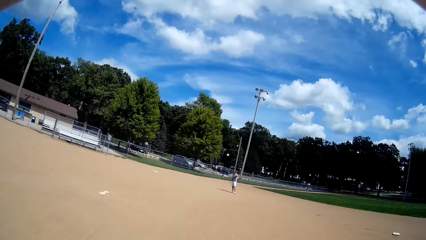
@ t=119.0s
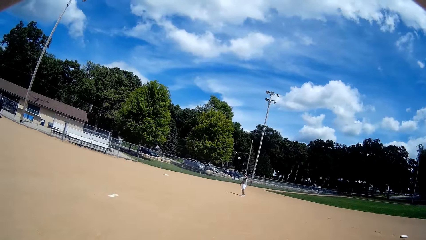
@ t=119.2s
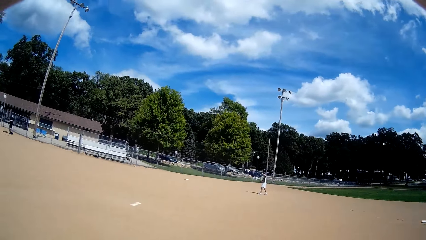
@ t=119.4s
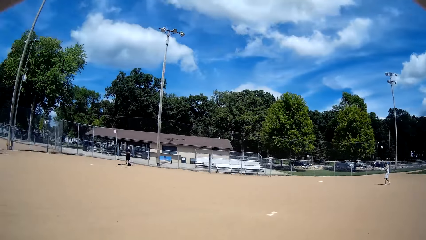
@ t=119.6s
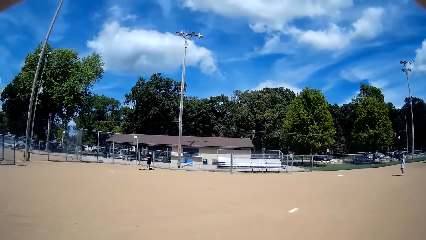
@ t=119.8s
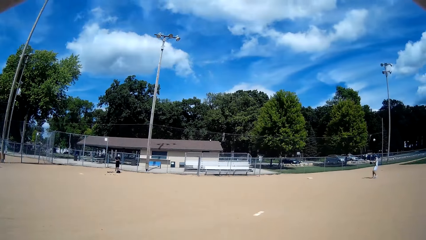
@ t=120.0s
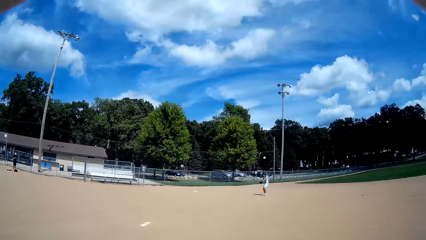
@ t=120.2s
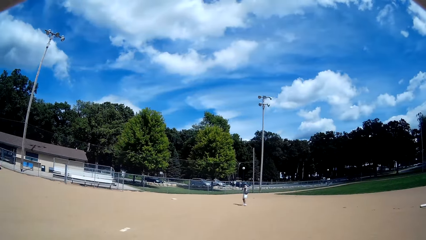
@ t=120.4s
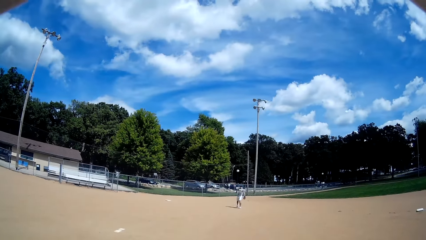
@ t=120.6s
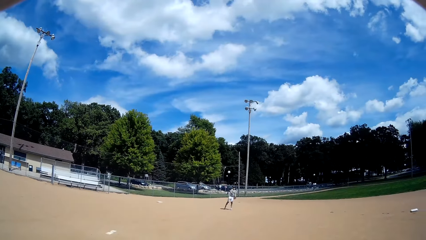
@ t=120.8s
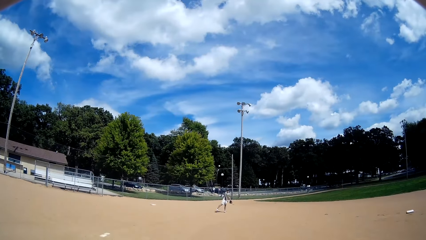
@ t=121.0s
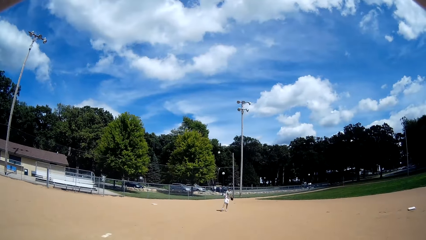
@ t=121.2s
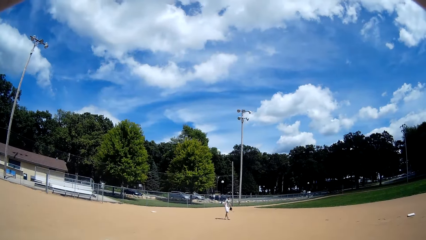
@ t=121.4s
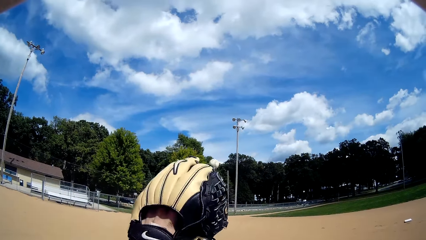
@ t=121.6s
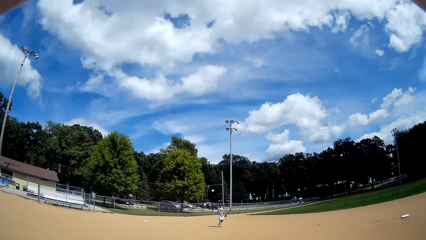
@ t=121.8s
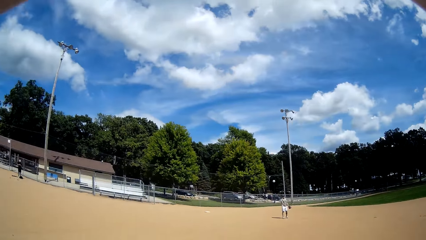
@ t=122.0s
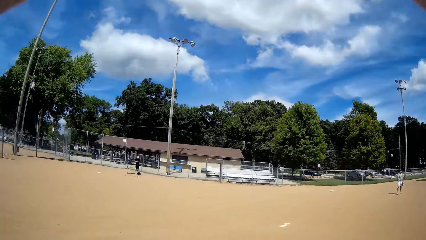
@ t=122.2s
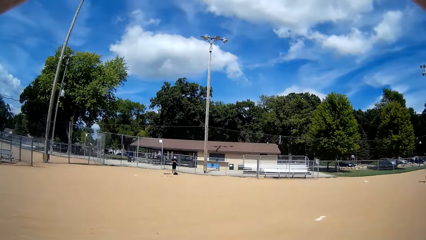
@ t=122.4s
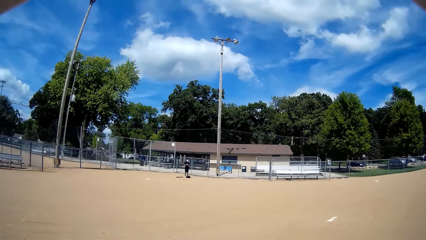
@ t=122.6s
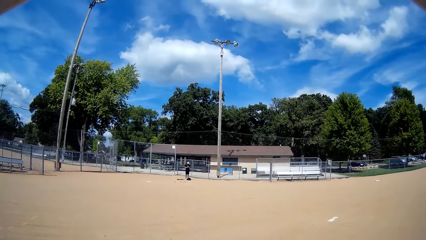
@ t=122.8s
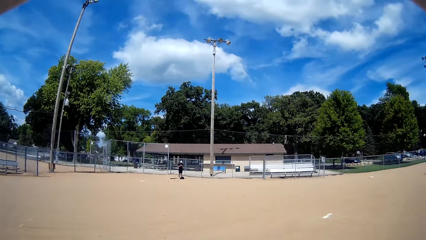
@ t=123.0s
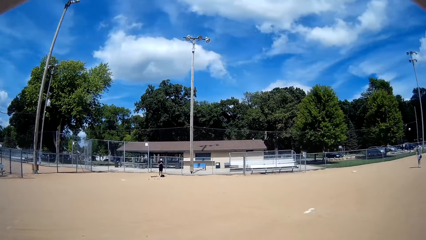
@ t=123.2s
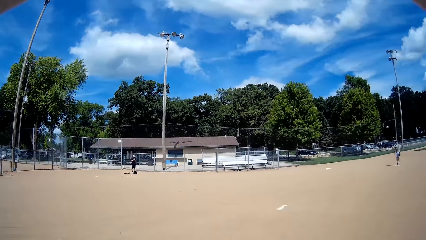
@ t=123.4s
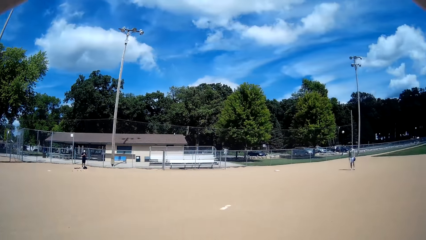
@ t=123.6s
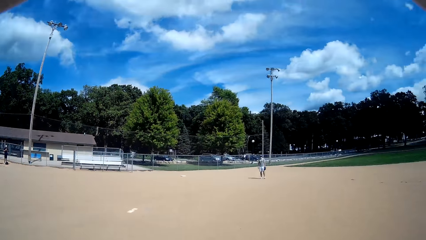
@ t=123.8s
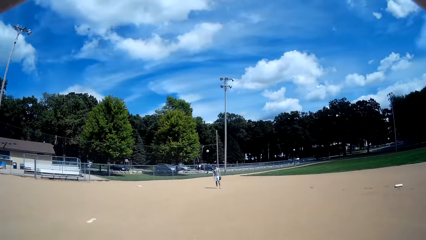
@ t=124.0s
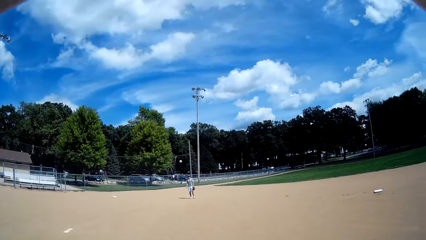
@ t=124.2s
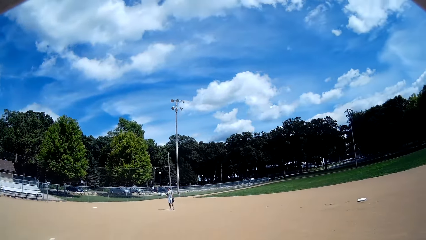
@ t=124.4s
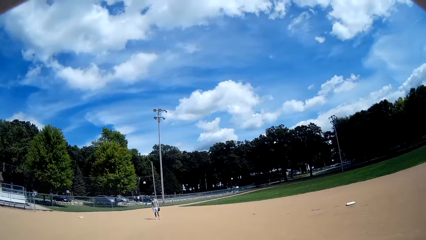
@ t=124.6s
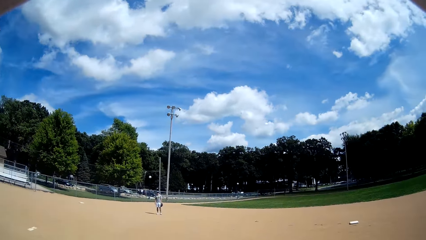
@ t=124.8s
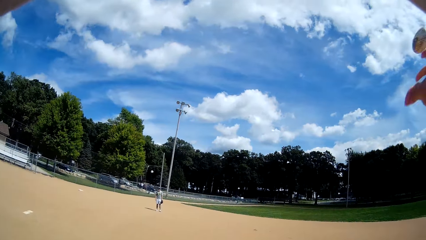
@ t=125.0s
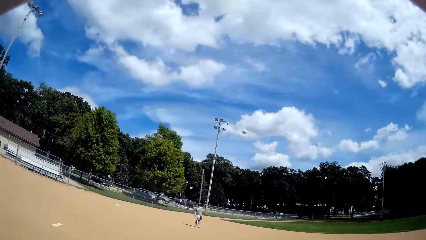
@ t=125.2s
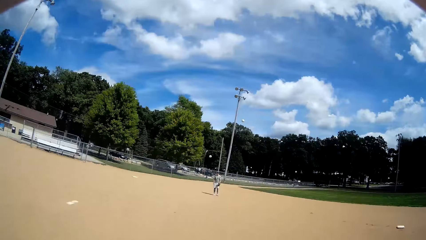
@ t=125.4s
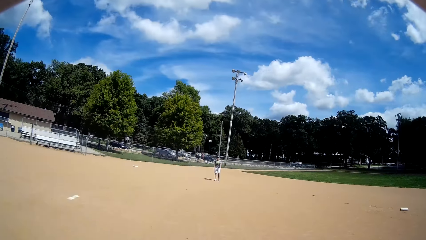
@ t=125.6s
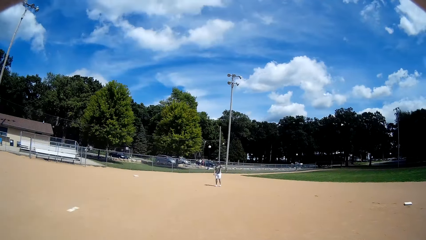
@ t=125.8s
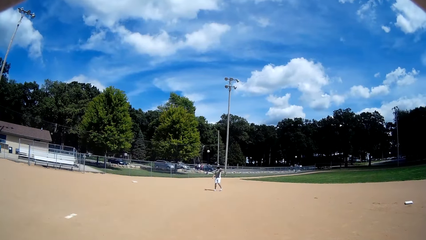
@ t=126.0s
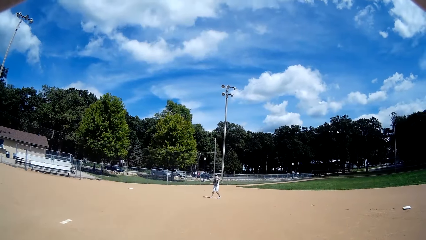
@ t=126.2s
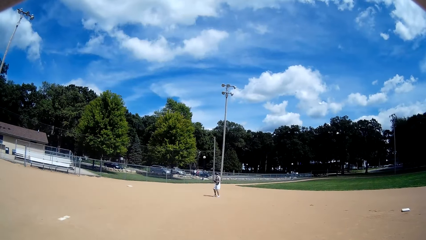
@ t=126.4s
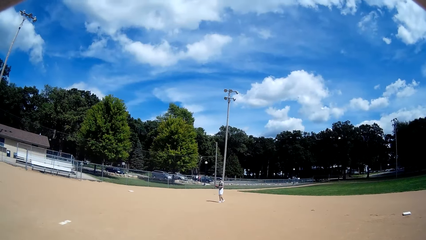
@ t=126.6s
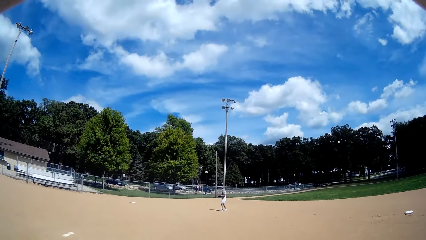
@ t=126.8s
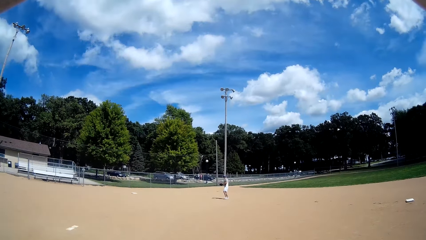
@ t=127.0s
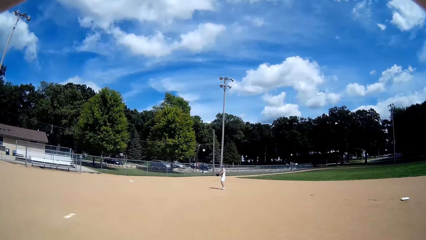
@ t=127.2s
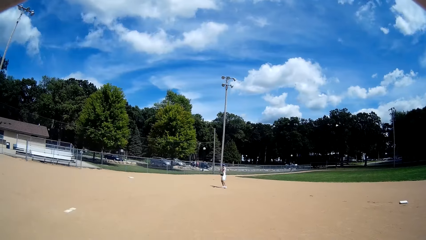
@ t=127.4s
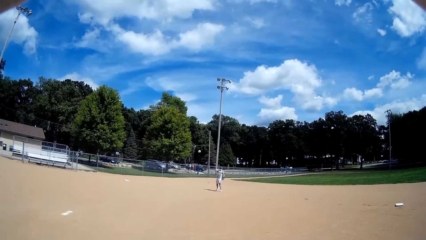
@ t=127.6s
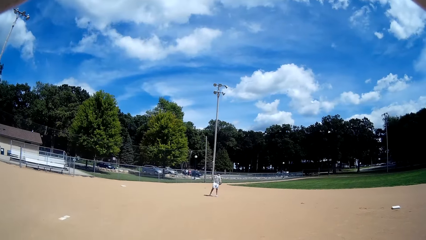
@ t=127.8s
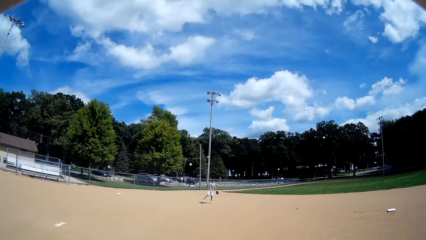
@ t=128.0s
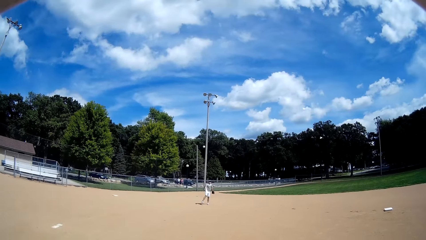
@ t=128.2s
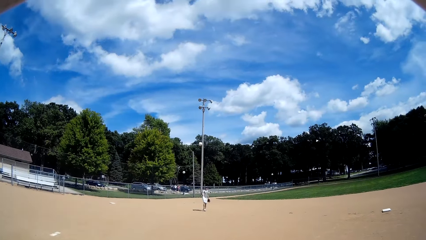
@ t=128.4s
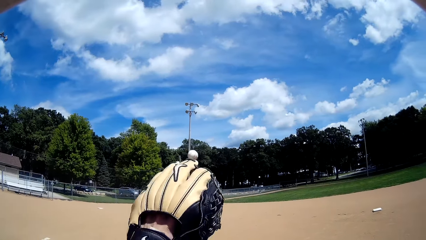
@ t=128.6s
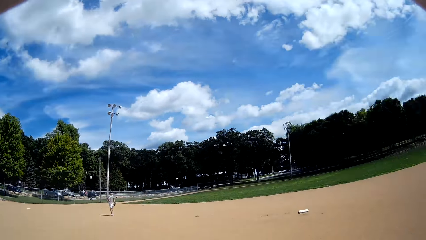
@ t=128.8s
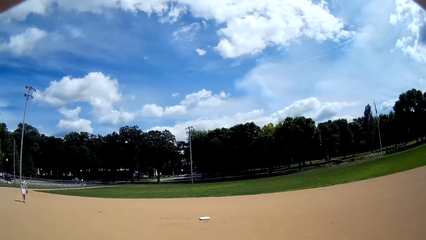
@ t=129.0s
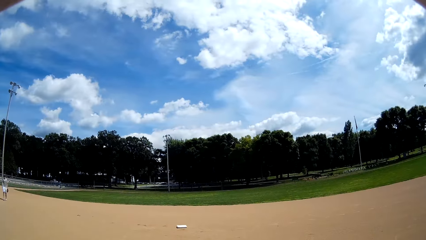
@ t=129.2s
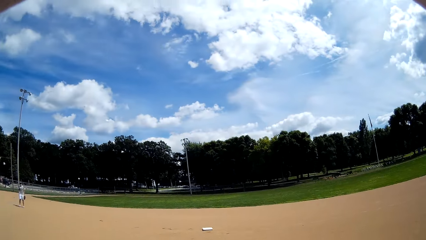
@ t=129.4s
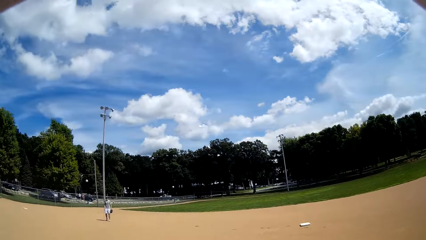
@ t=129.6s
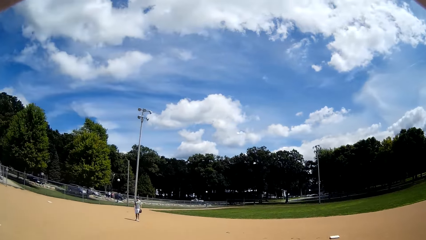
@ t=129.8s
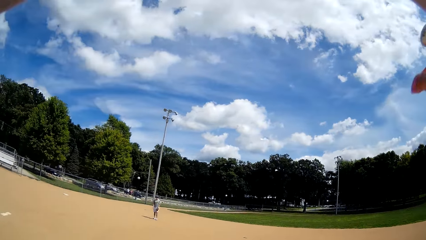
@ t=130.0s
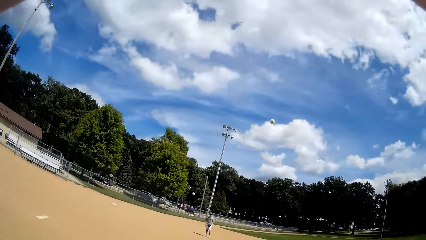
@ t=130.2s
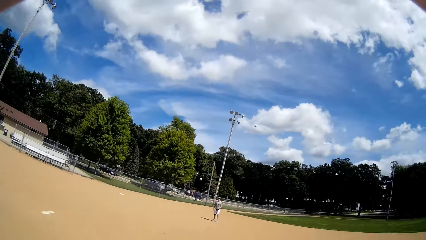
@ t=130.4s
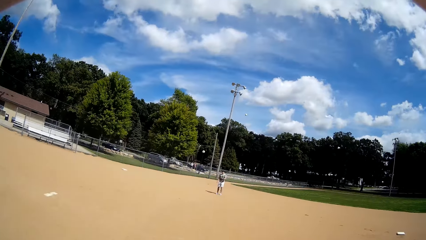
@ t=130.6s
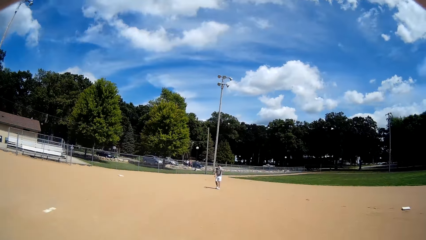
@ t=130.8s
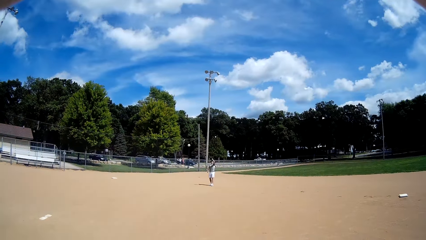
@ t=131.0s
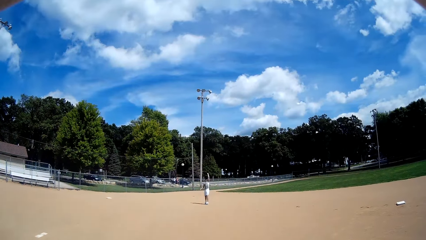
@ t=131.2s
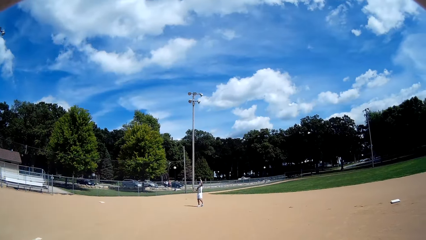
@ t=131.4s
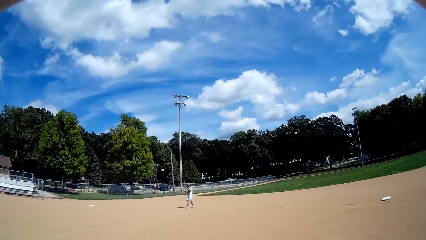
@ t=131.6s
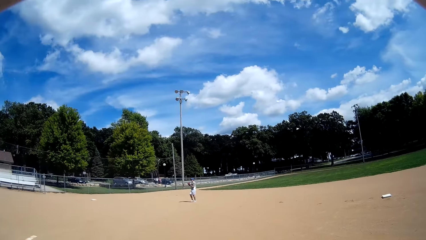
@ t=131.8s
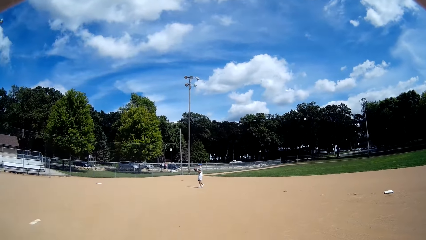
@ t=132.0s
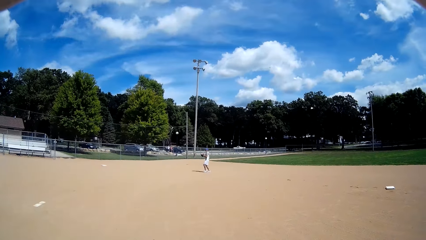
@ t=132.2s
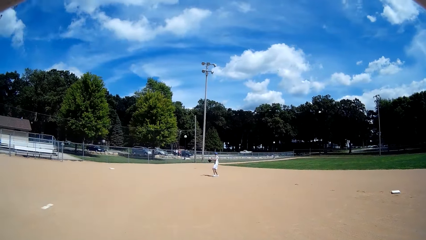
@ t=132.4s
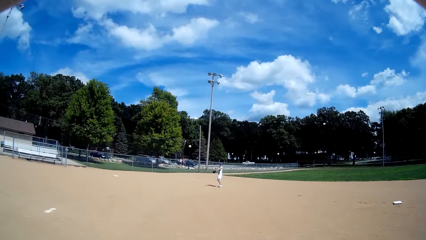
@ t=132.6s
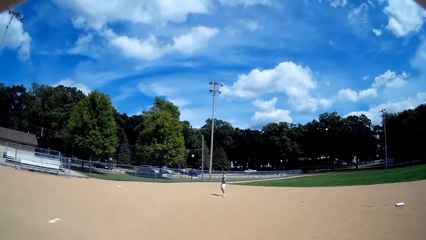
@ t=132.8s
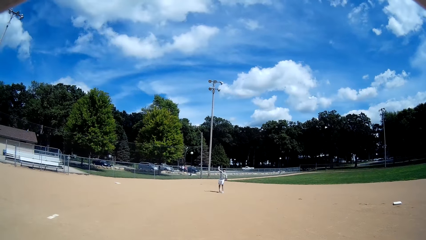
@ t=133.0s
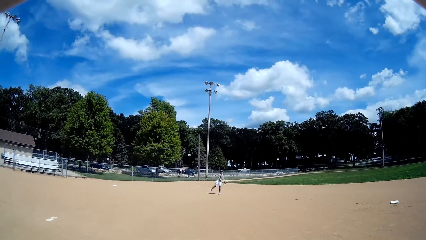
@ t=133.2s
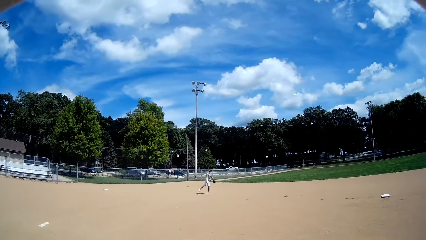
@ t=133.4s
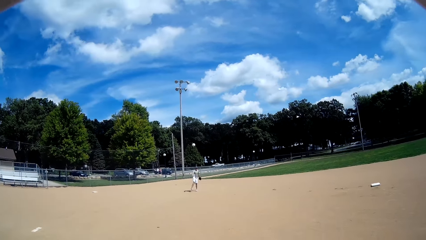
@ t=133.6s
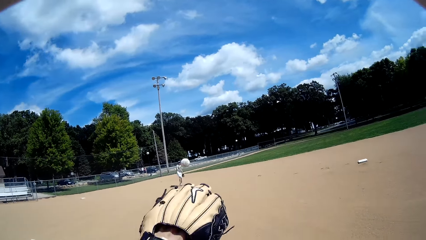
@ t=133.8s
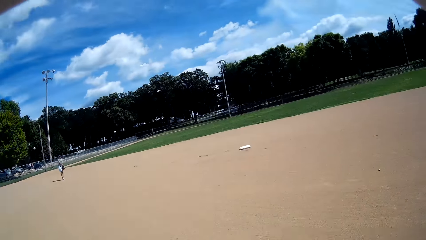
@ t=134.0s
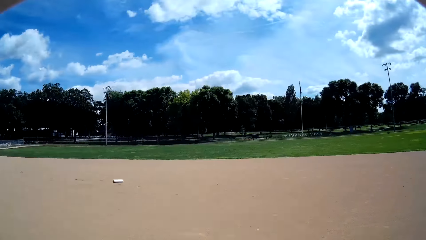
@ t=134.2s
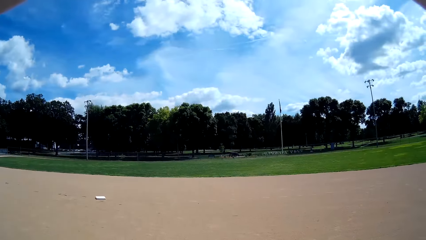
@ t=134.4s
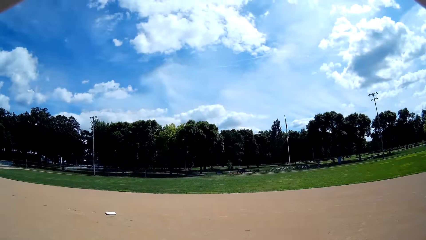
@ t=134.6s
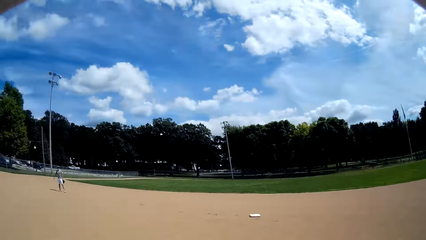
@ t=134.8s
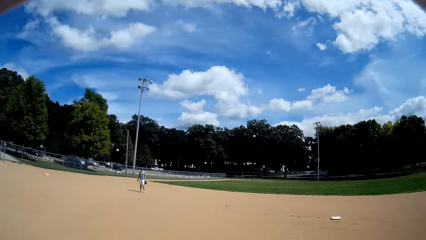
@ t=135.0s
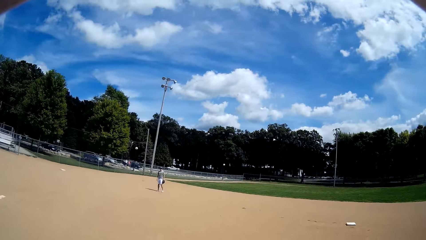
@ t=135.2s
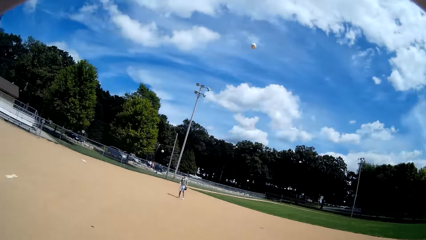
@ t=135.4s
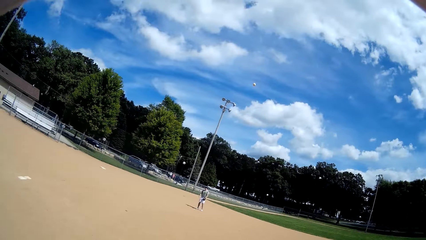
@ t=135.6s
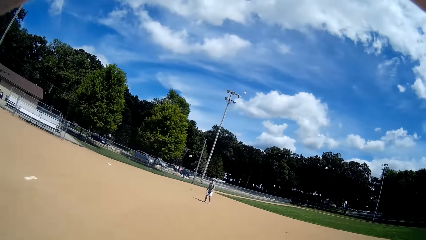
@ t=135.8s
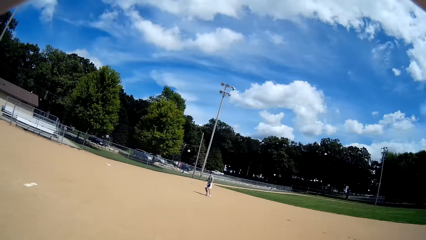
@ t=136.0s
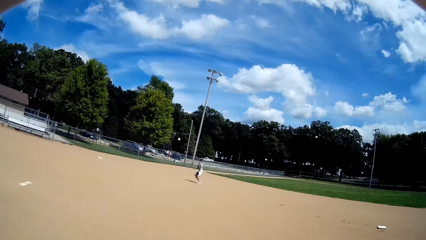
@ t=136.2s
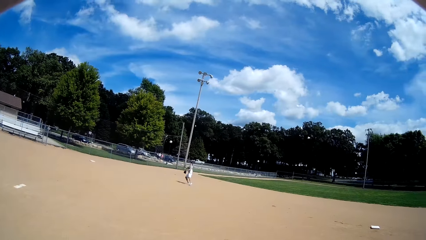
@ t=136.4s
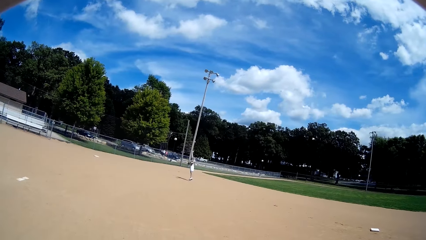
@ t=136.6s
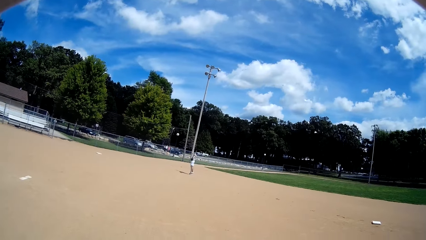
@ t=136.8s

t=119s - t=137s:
The camera wearer throws the ball. They look in the direction of a man again. Another man catches the ball. The camera wearer catches the ball from the other man with a baseball glove. The other man throws the ball. The camera wearer looks in the direction of the first man again. They throw the ball to the other man again. They catch the ball from the other man with a baseball glove again. The other man catches the ball and throws the ball. The camera wearer throws the ball to the other man again. The other man catches the ball. The camera wearer catches the ball from the other man with a baseball glove again. The other man throws the ball. The camera wearer throws the ball to the other man again.
